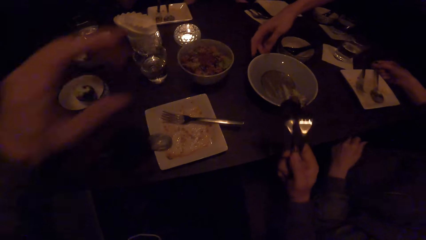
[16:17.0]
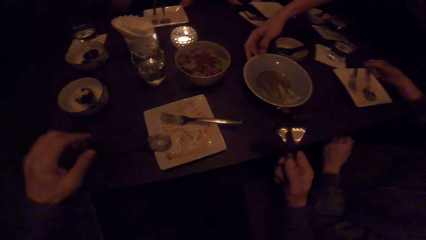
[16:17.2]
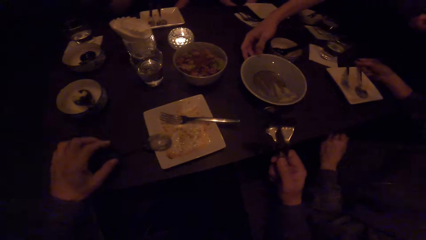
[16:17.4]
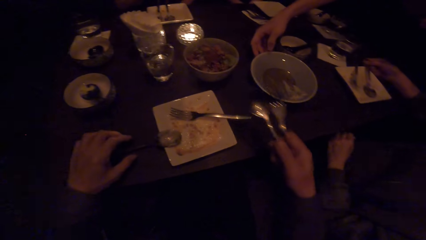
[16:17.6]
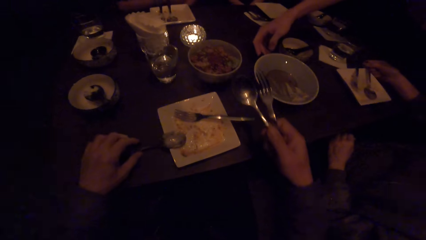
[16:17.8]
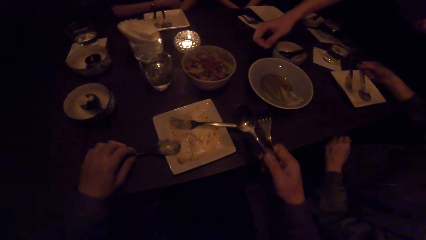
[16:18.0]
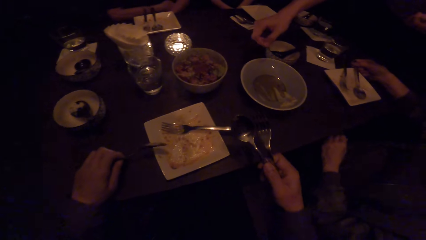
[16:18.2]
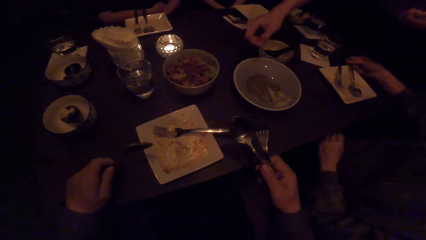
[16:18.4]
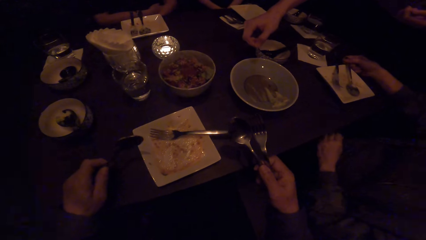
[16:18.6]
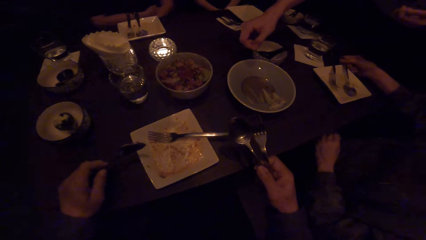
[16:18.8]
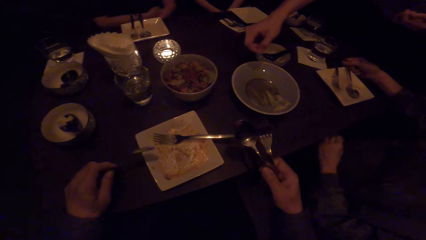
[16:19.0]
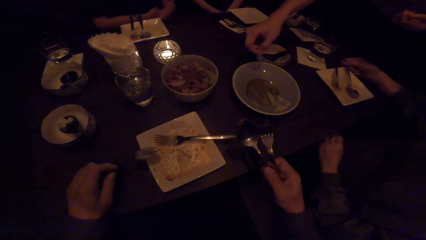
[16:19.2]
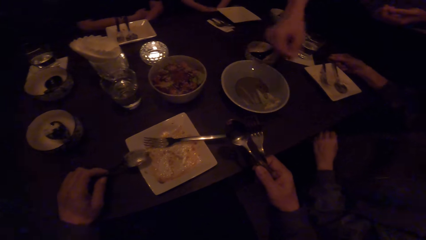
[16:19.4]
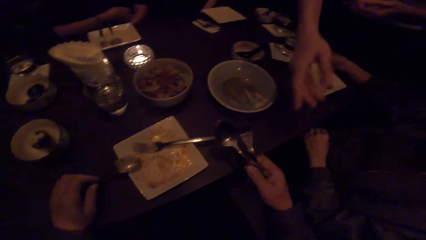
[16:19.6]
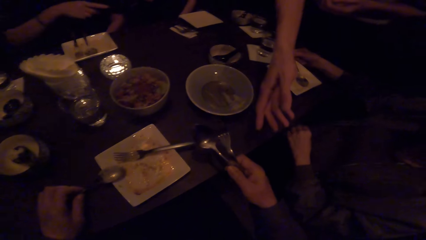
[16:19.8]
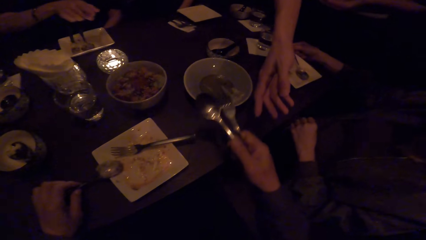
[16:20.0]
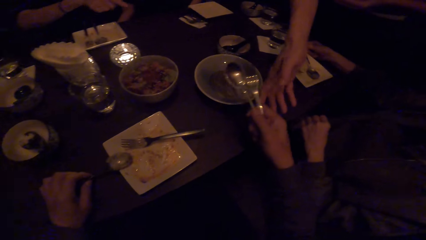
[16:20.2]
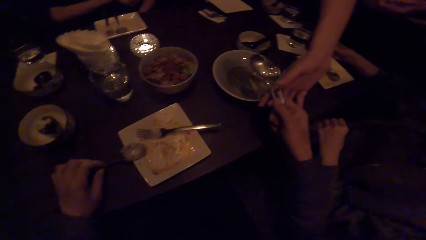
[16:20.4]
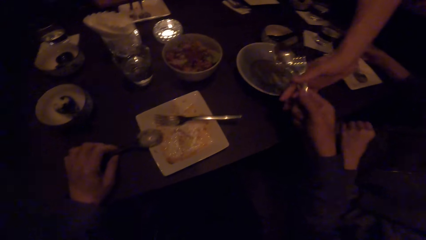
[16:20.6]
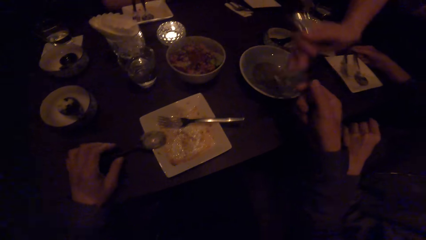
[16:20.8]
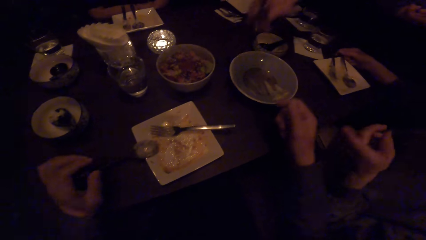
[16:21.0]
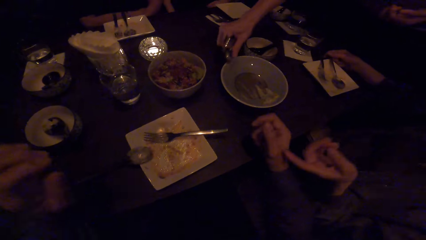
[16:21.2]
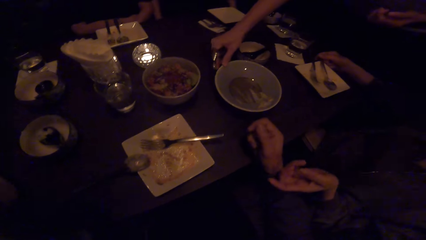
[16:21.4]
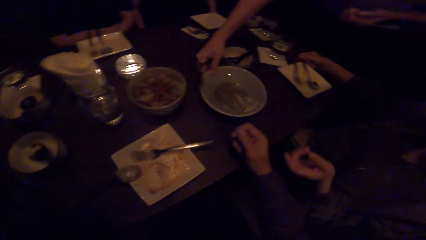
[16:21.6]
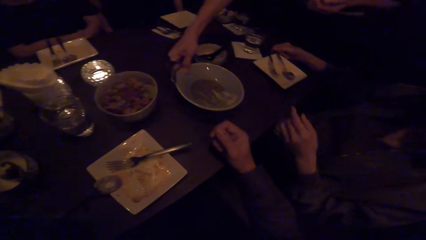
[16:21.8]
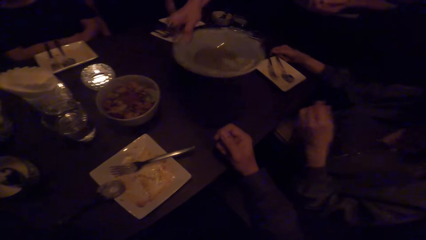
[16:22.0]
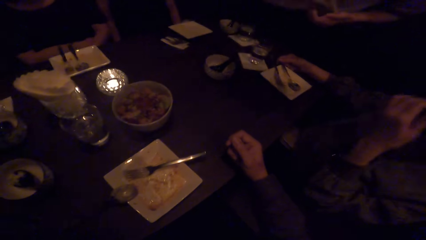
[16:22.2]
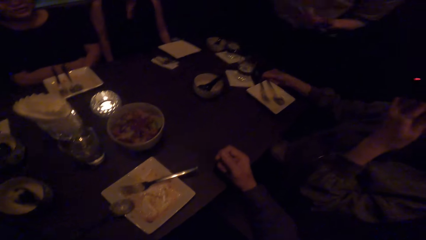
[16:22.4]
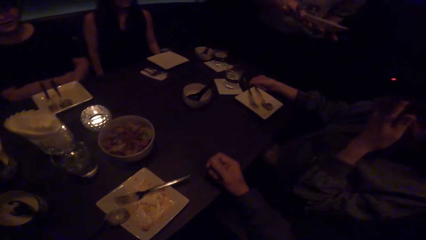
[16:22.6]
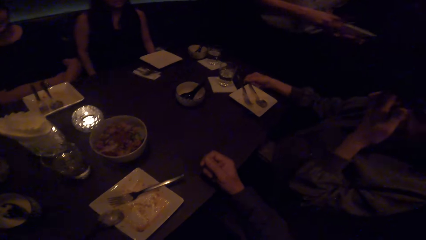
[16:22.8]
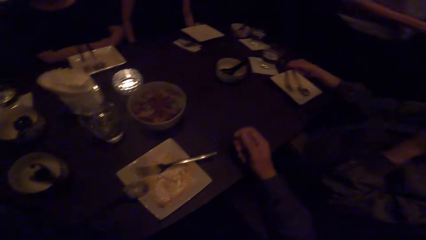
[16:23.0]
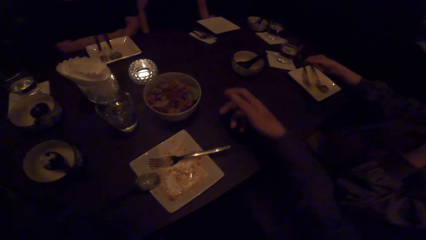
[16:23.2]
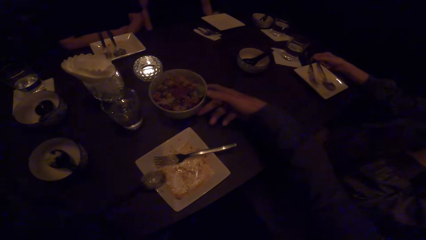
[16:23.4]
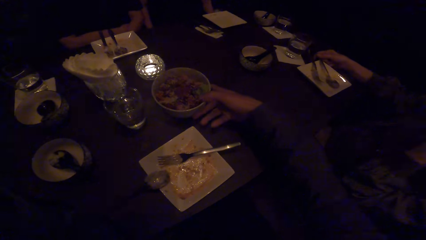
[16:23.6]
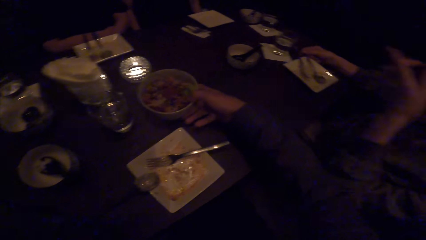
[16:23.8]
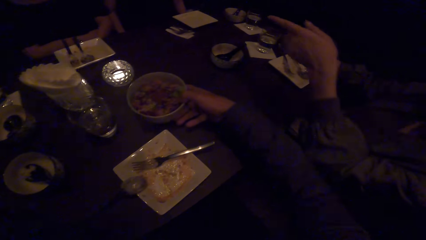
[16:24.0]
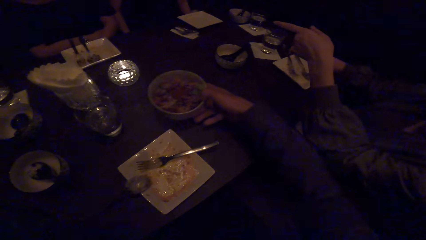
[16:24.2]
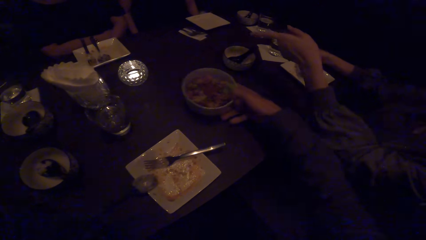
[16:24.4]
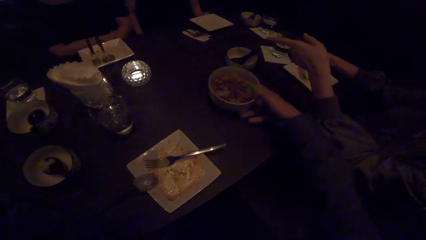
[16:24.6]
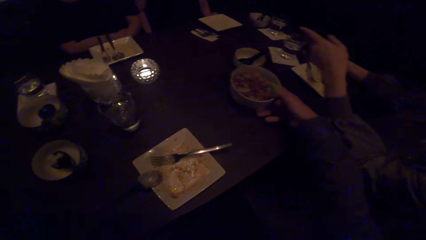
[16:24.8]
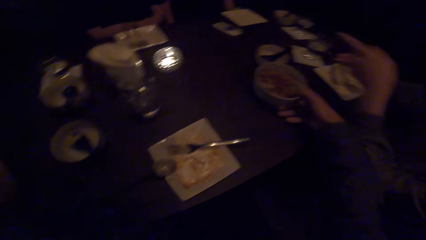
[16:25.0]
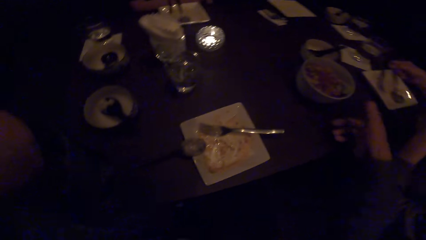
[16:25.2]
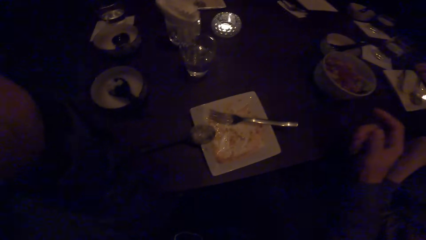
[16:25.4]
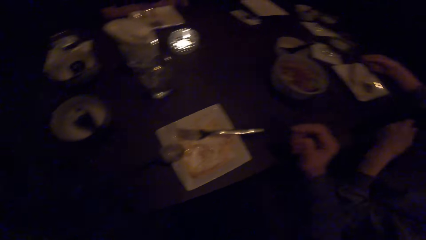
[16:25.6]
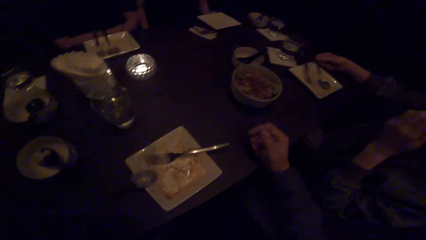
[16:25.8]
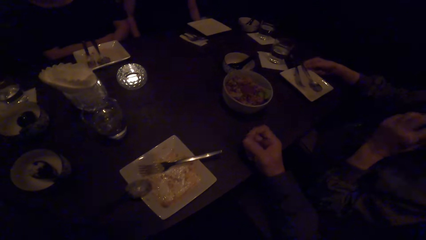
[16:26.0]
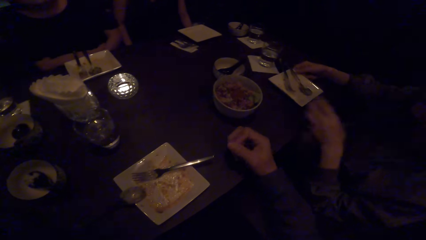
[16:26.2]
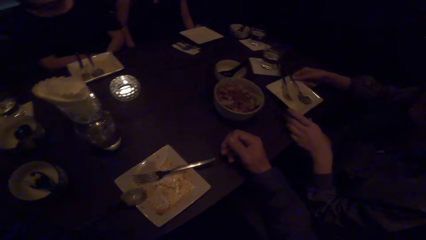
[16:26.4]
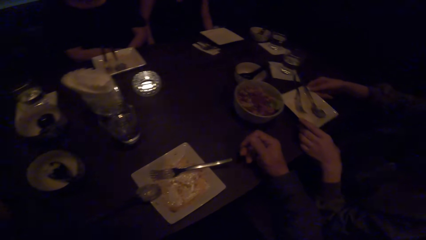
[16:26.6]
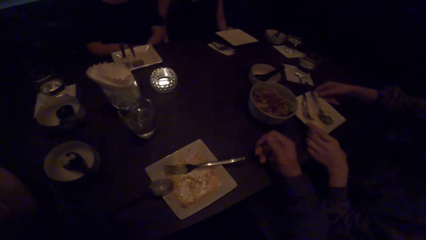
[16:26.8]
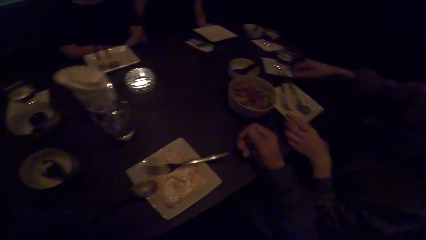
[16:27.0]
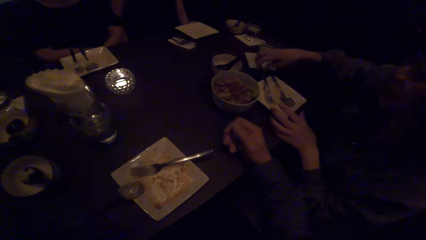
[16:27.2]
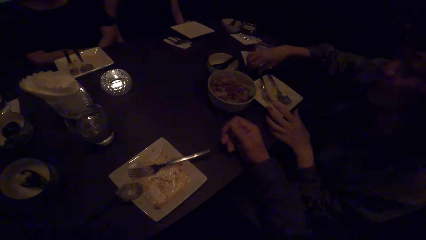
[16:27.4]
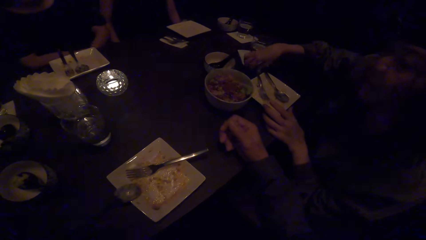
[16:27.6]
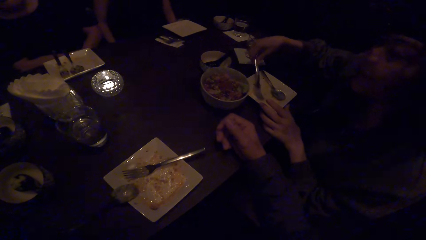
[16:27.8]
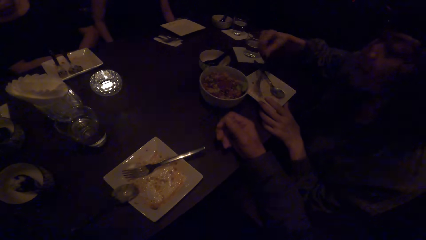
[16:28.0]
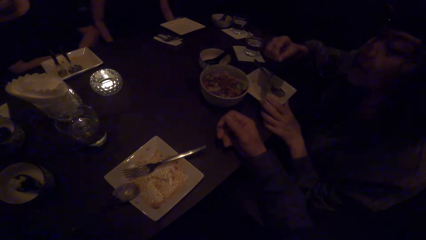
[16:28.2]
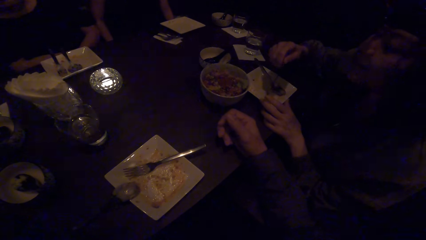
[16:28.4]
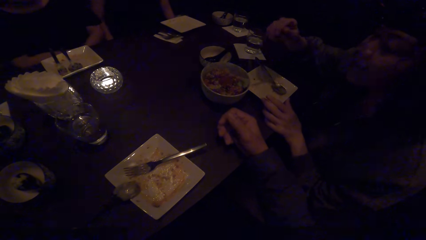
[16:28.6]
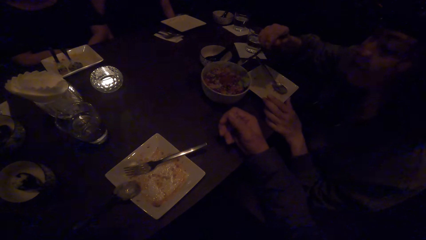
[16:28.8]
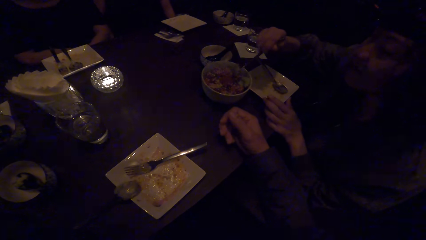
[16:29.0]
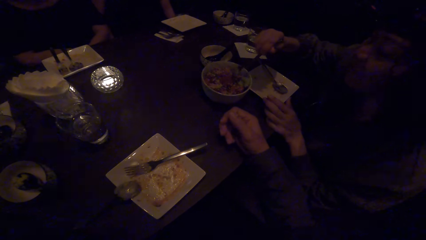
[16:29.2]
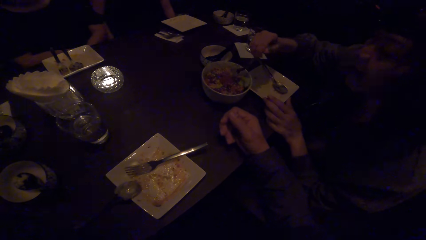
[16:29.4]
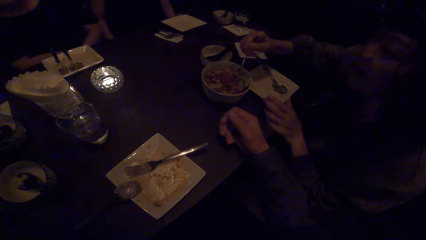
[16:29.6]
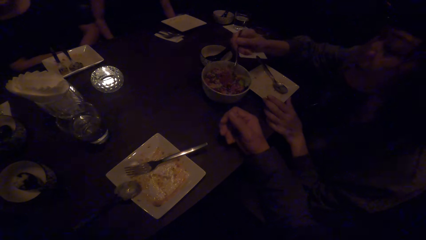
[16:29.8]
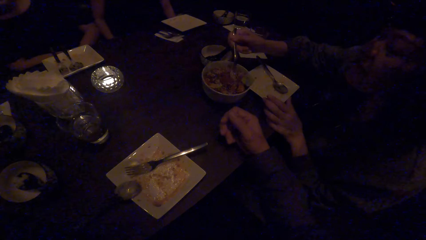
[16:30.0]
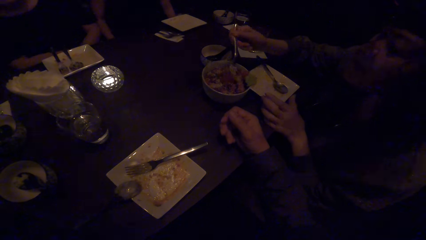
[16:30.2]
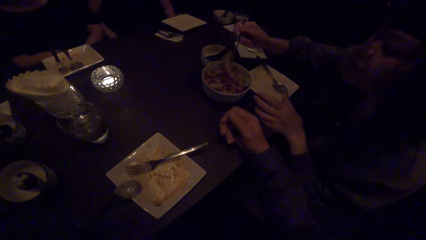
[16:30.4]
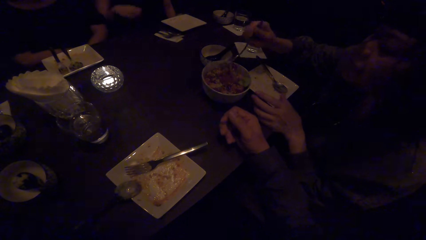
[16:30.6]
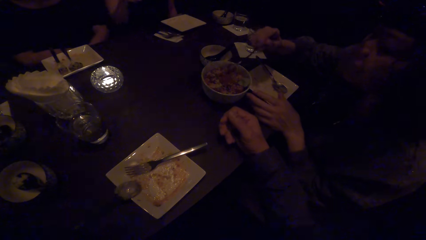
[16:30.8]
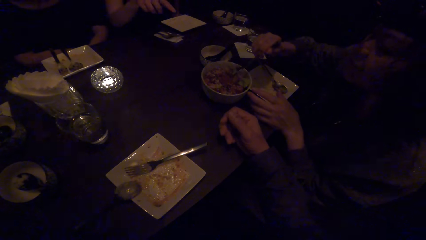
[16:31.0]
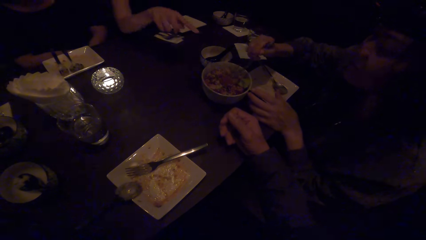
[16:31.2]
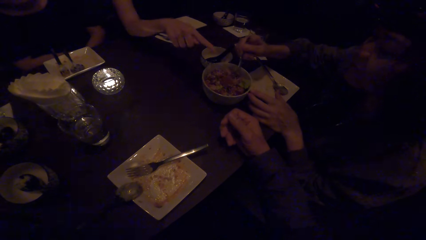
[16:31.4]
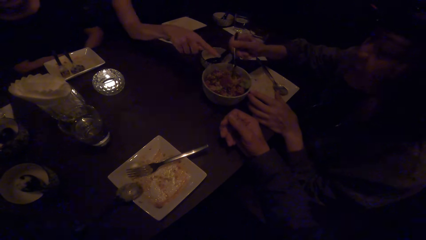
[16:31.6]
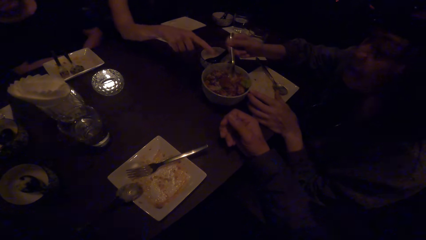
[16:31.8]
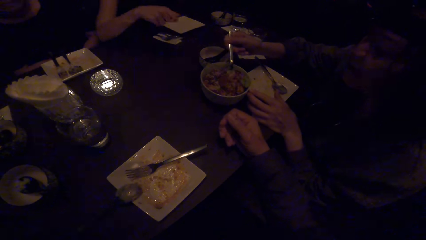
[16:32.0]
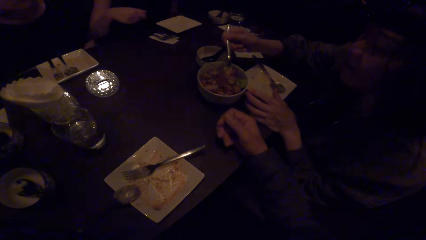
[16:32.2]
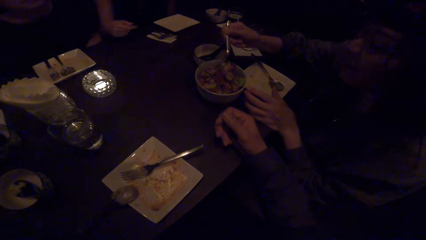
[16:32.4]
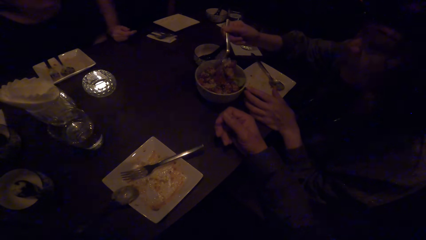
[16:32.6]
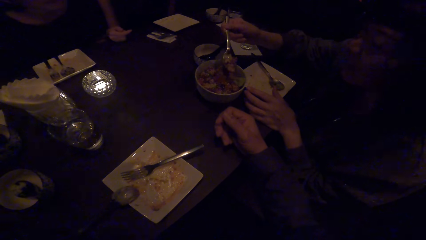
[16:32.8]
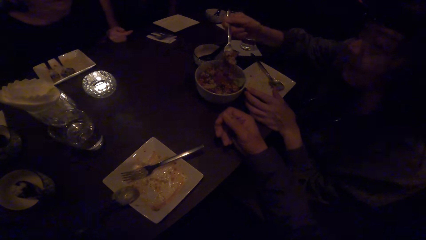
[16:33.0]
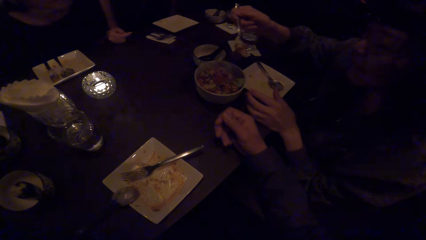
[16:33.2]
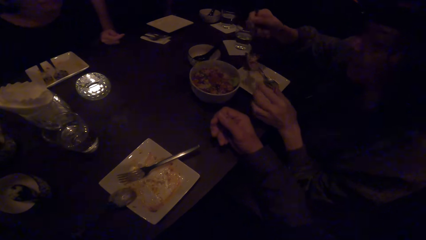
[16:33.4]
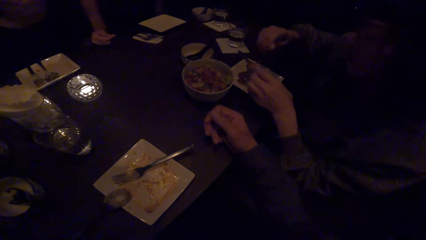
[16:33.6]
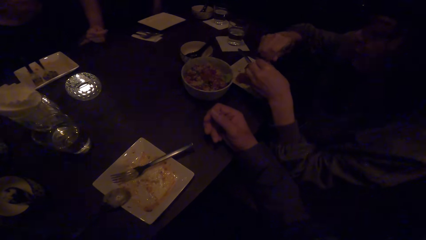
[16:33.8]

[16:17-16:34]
The camera wearer talks to the waiter. The waiter touches the bowl of food on the table with his right hand. The camera wearer picks up the spoon with his left hand. He passes the spoon and fork to the waiter with his right hand. He puts the spoon on a plate. A woman converses to the camera wearer. The camera wearer converses to the woman. The waiter carries the plate on the table with his right hand. The camera wearer looks at the waiter. He moves the bowl of food on the table with his right hand. The woman points at the table. The woman moves her plate with her right hand. The camera wearer puts the right hand on the table and looks at the bowl on the table. The woman picks up the fork in the plate with her right hand. She serves the food with the fork. She converses to the colleagues.
